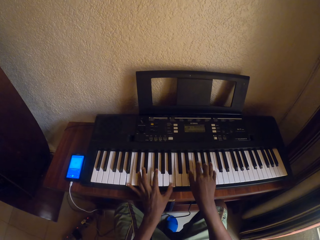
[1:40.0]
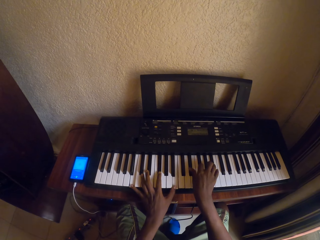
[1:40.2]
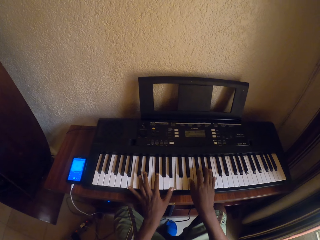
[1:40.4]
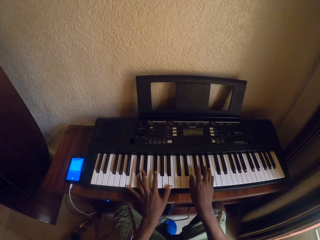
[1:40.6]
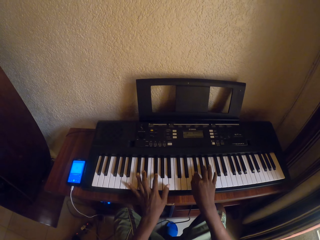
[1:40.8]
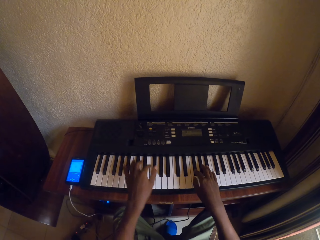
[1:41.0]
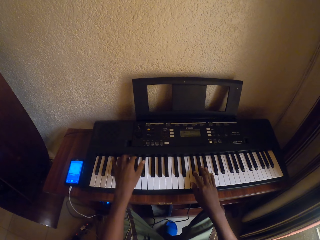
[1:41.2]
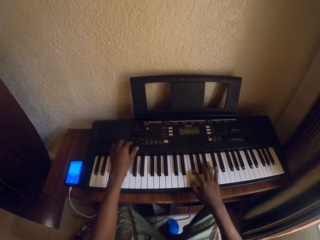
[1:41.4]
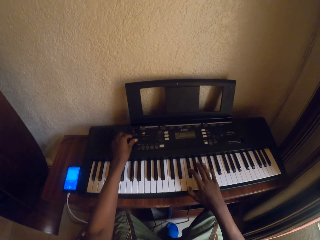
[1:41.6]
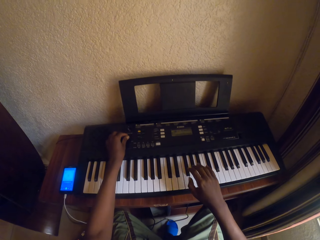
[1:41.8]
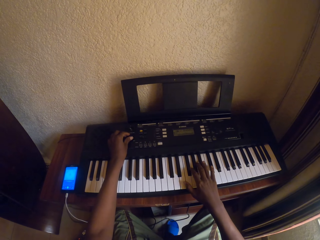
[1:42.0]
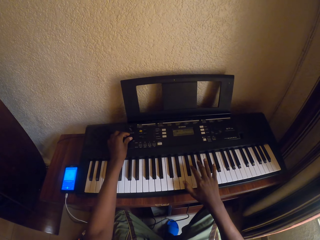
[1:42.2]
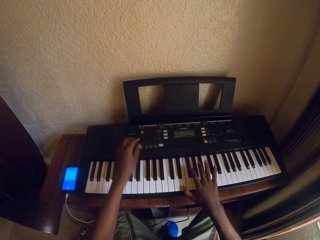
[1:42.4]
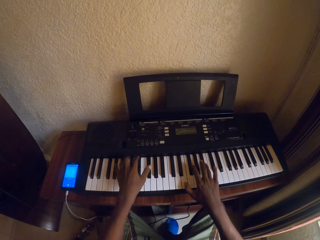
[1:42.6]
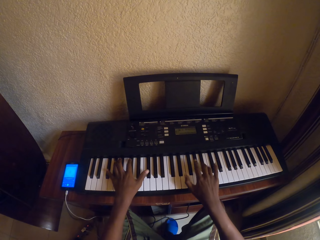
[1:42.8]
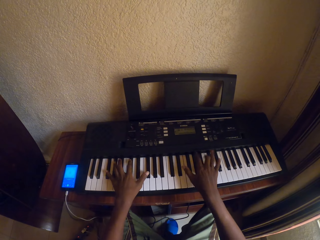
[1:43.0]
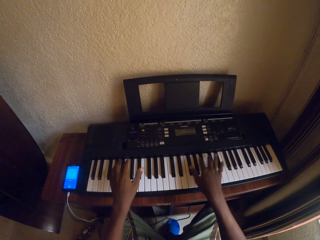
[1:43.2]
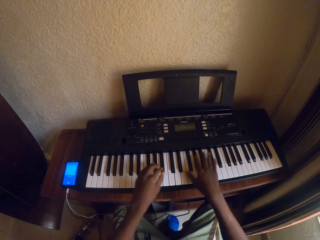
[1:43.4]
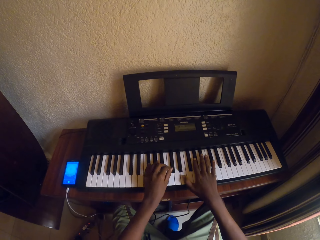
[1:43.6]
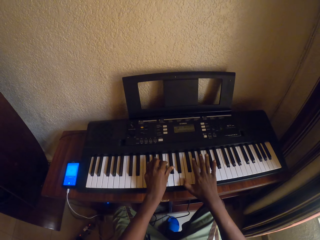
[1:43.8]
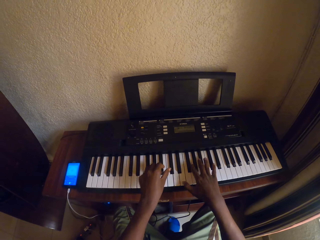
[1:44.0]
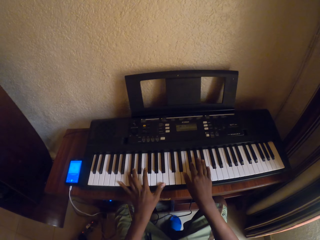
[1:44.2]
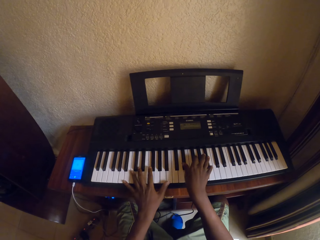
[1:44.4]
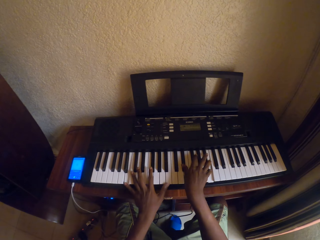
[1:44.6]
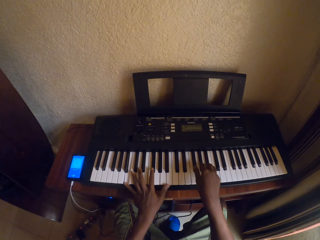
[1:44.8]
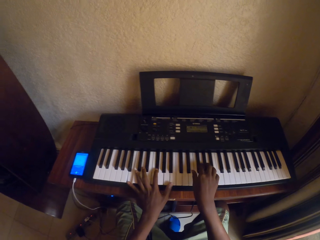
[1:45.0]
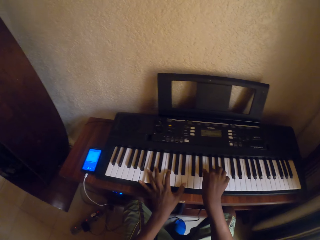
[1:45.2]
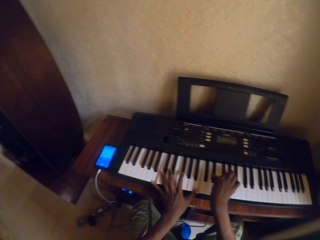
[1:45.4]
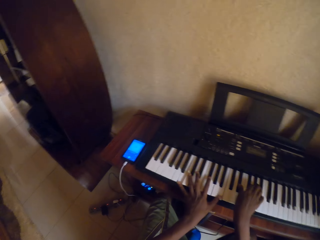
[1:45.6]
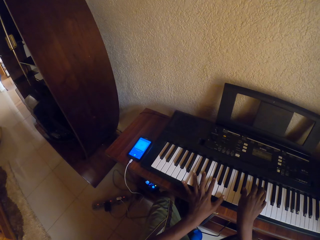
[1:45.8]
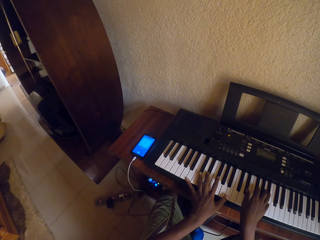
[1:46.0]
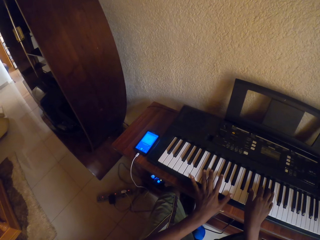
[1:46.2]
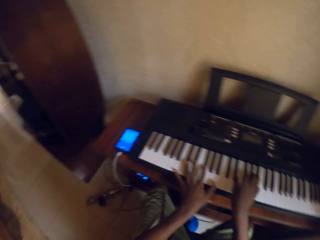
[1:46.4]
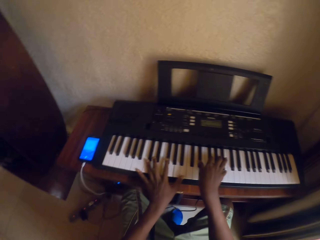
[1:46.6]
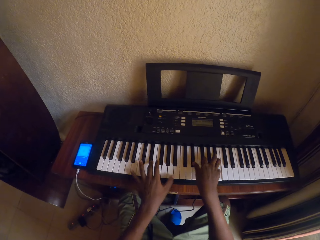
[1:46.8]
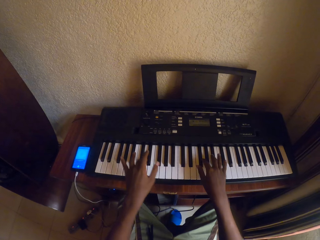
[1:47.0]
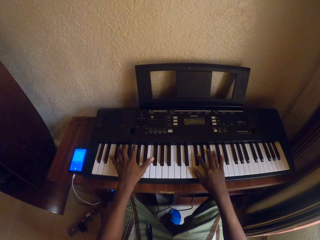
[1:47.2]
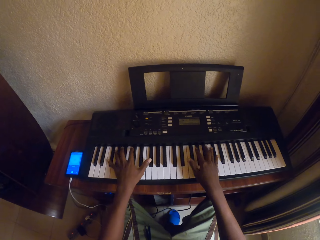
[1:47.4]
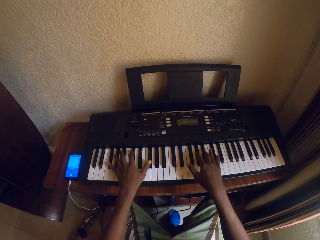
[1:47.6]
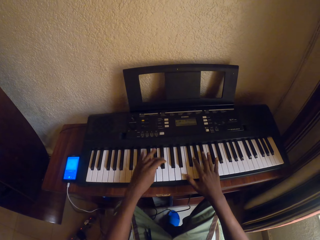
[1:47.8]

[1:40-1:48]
The camera wearer adjusts a piano knob. They play the piano with hands.

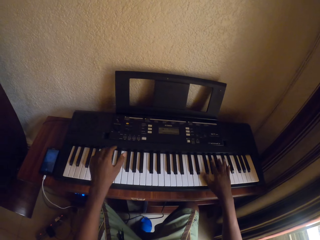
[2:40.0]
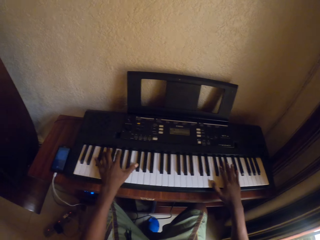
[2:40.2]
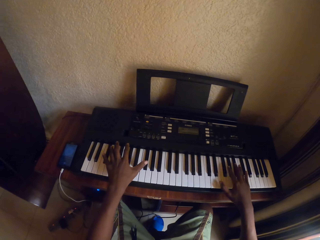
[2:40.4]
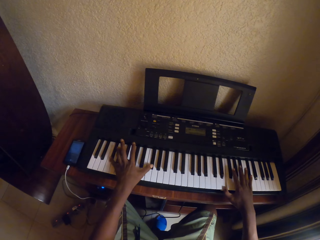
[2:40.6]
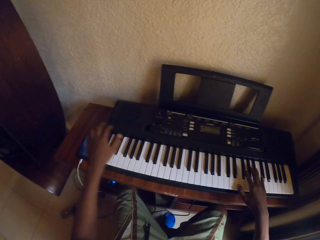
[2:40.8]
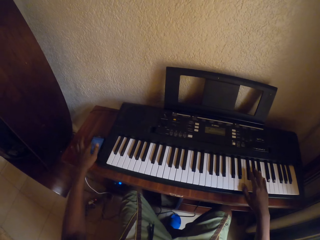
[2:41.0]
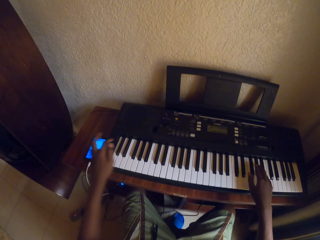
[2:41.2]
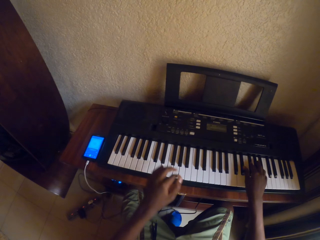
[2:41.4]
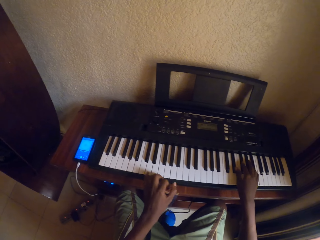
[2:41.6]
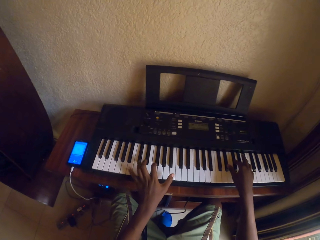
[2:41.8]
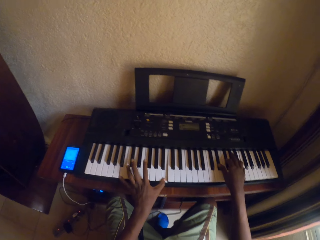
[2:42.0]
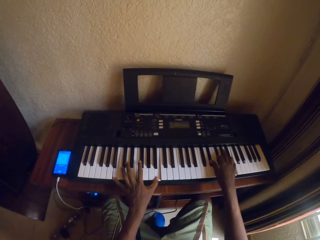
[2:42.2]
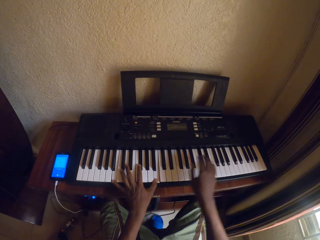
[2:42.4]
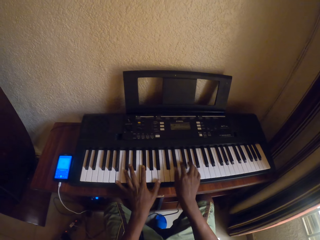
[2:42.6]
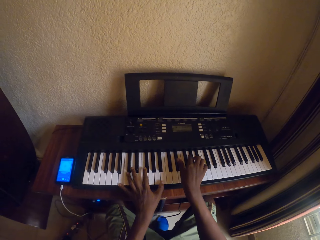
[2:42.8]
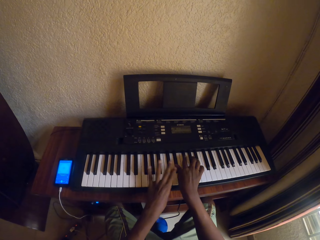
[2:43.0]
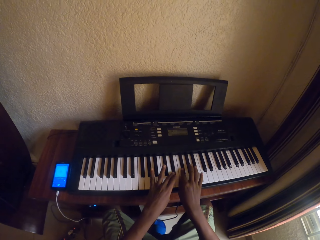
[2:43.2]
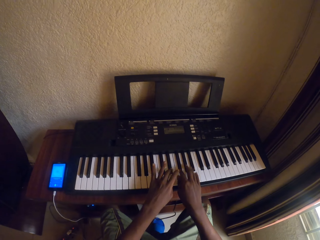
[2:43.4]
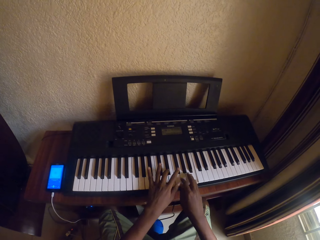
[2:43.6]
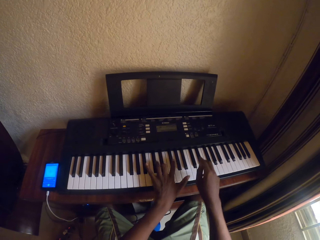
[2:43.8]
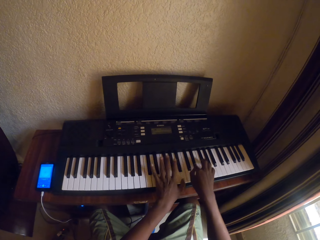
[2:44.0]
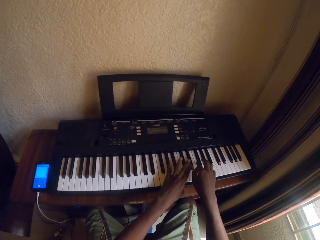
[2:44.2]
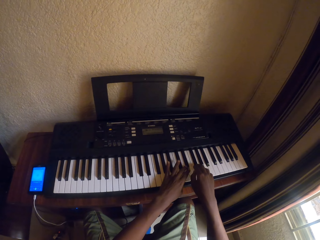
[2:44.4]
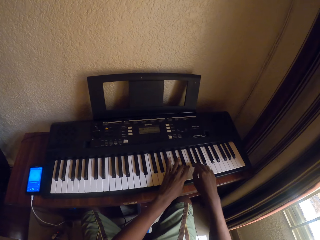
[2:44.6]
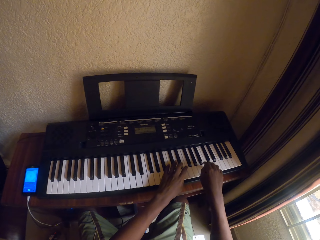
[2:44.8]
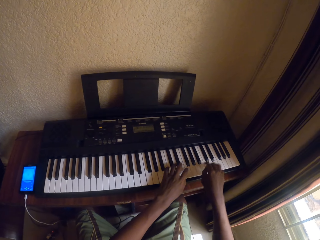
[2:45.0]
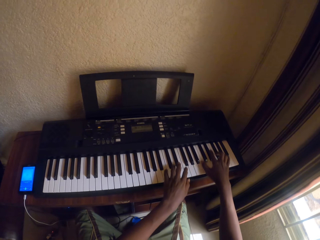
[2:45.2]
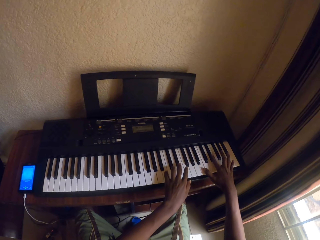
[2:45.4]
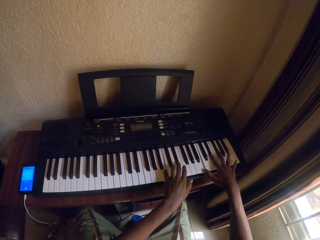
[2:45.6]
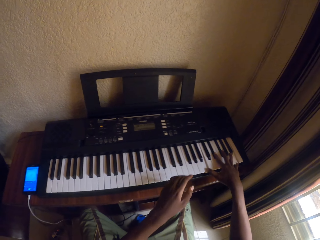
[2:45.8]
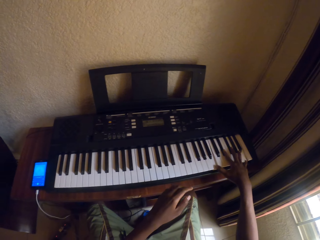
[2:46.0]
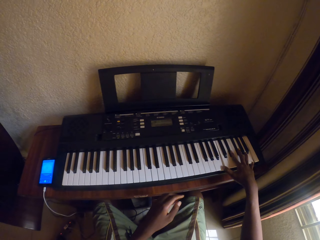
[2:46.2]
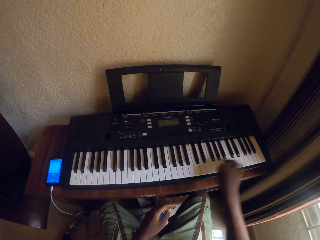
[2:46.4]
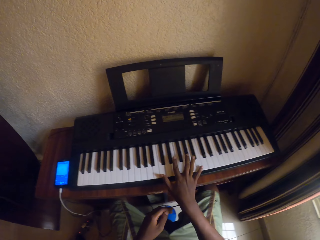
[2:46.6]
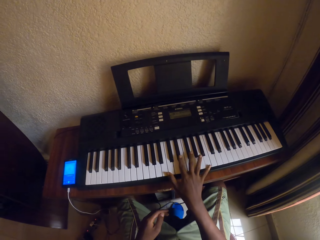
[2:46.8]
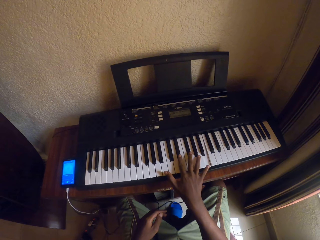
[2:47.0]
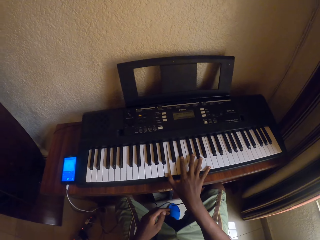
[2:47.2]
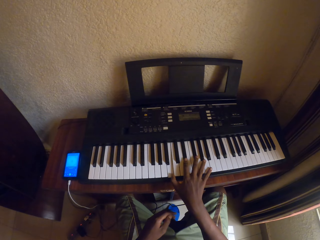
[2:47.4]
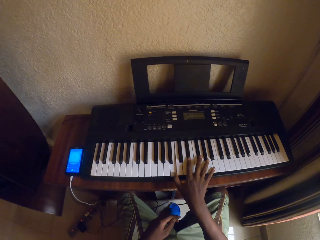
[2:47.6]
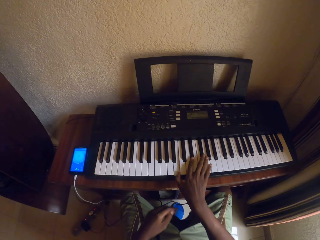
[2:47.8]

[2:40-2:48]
The camera wearer touches an audio recorder. They dial a phone. They play the piano with hands.

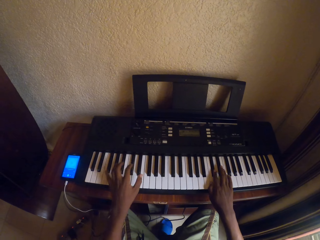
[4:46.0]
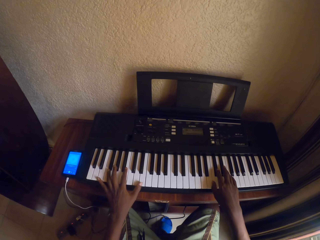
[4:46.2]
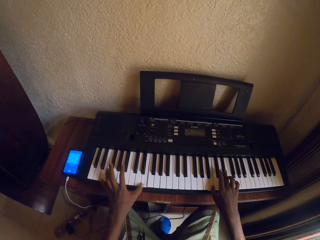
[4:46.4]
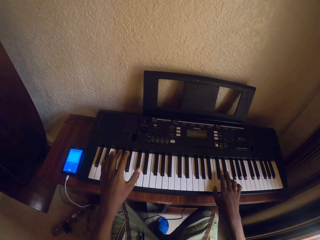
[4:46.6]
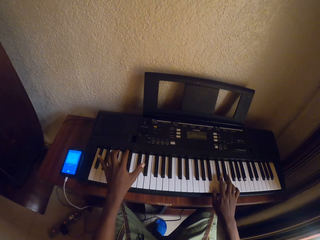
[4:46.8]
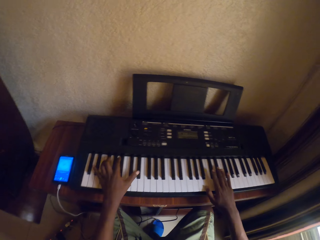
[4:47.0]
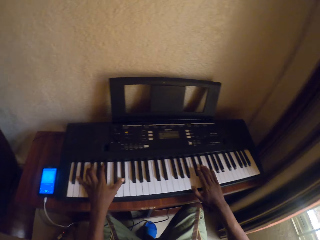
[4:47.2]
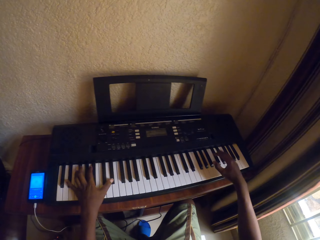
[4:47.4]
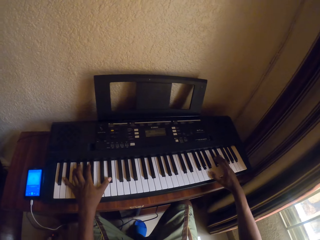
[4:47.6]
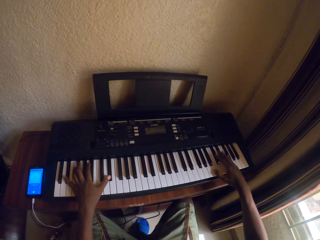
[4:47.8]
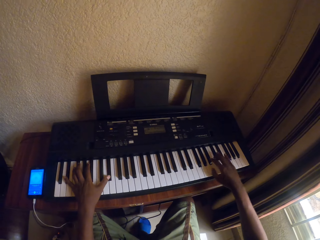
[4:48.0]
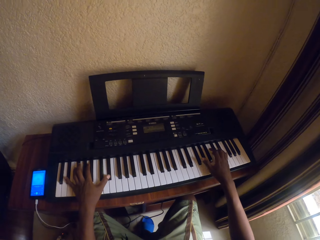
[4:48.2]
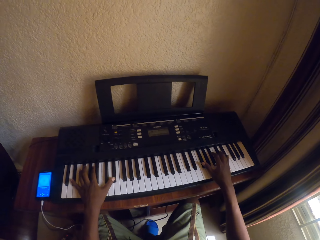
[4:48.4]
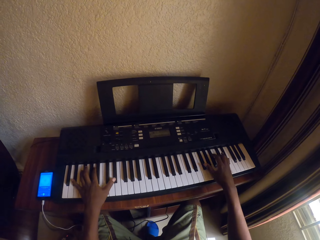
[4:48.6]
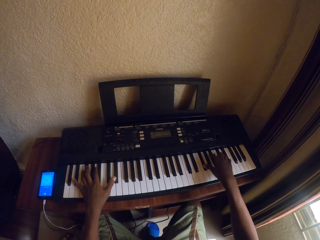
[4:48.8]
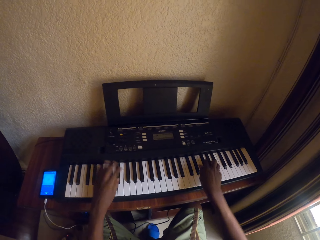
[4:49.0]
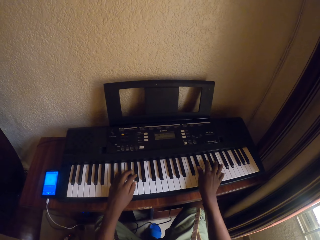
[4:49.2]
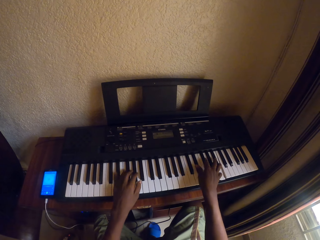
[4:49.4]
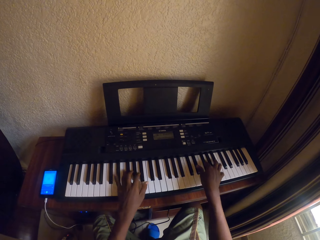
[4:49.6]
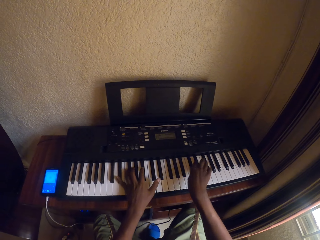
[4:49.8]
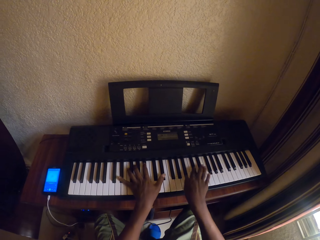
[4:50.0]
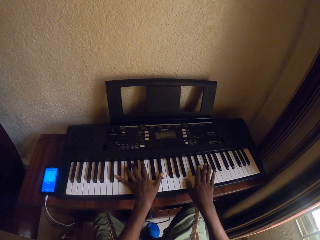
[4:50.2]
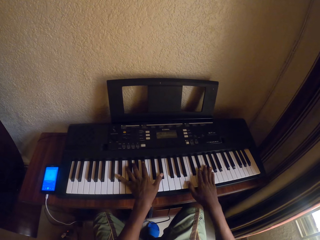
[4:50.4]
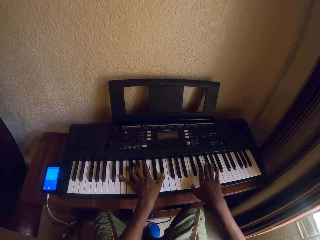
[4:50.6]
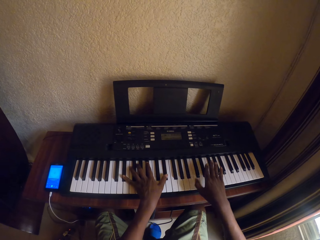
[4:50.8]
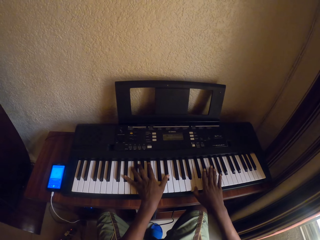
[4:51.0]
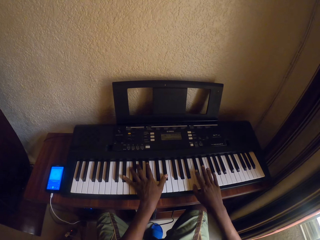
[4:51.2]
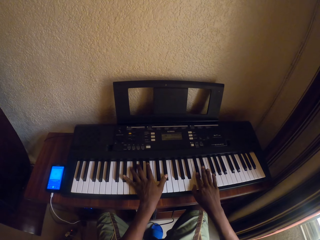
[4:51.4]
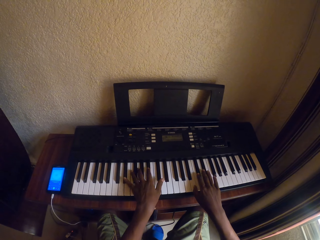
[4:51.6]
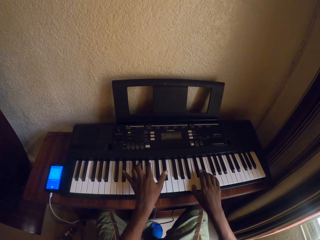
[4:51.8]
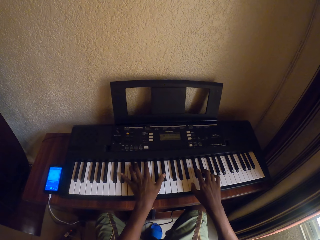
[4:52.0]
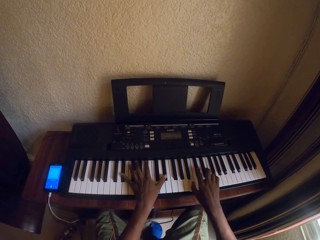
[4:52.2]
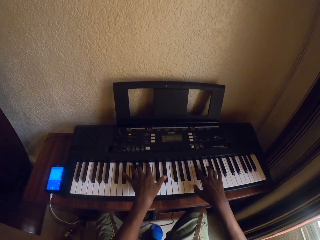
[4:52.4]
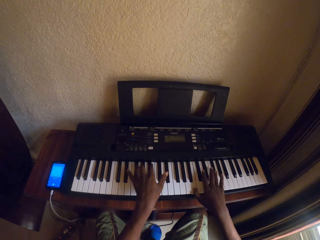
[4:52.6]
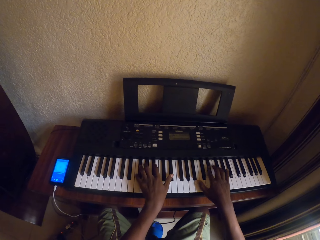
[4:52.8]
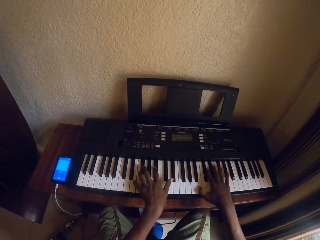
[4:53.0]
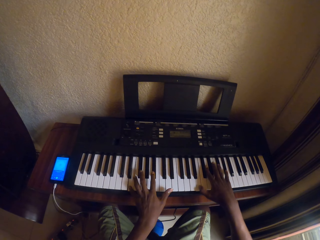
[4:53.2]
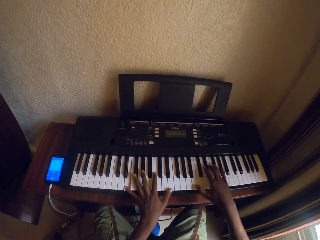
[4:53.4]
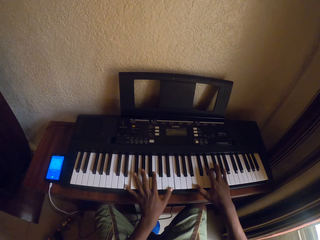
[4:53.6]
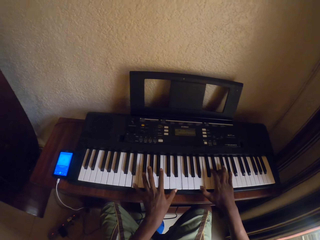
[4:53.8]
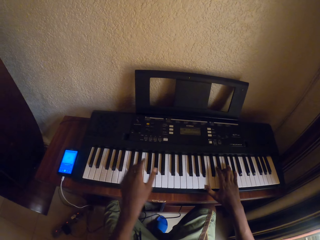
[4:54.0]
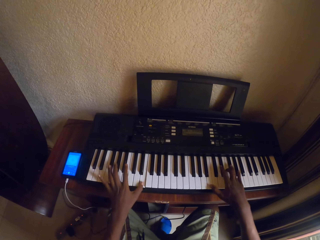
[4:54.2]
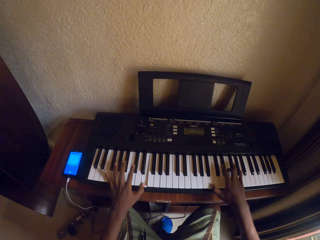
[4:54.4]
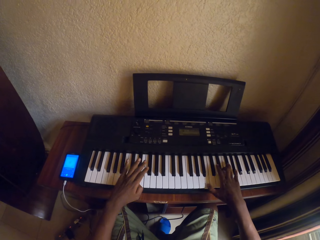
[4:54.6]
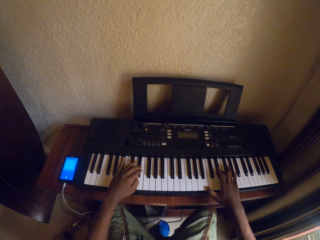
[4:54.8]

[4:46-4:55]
The camera wearer plays the keyboard with both hands.
